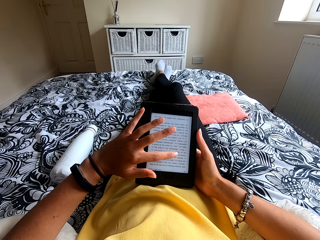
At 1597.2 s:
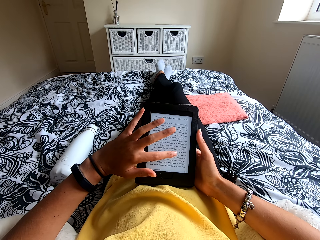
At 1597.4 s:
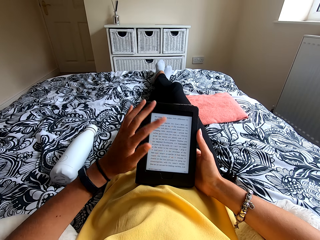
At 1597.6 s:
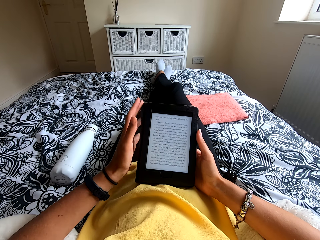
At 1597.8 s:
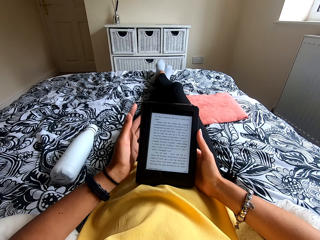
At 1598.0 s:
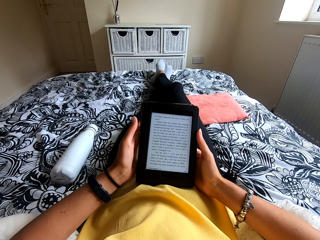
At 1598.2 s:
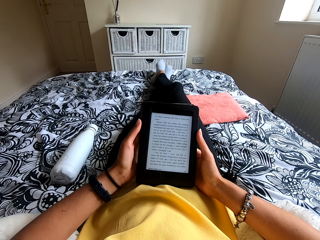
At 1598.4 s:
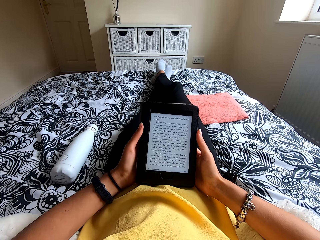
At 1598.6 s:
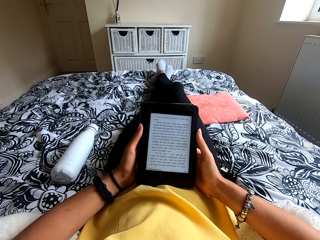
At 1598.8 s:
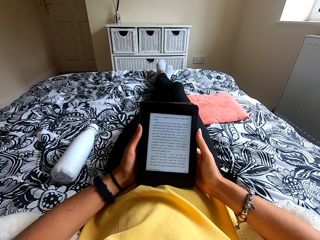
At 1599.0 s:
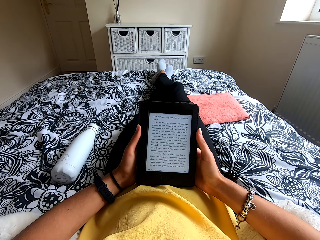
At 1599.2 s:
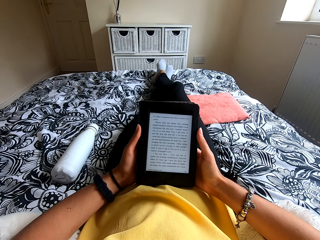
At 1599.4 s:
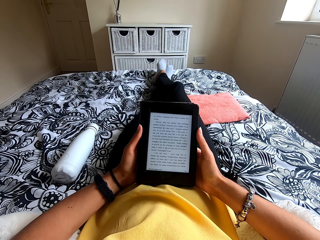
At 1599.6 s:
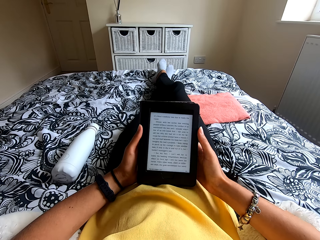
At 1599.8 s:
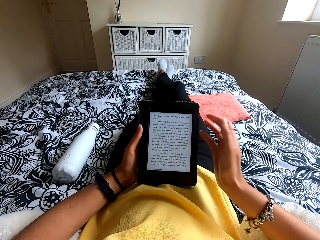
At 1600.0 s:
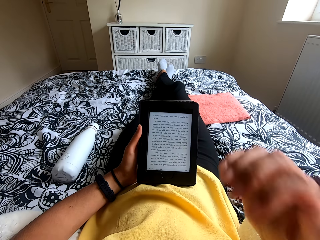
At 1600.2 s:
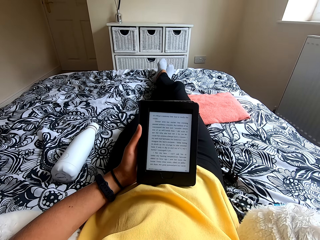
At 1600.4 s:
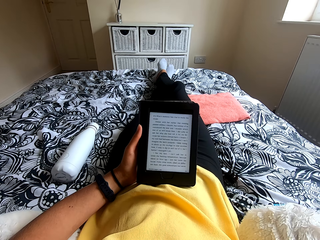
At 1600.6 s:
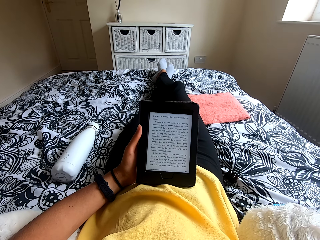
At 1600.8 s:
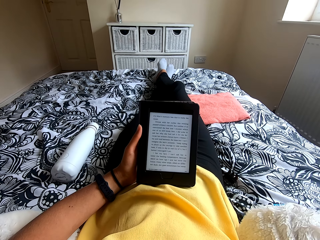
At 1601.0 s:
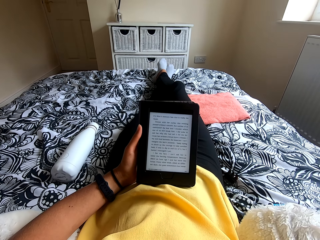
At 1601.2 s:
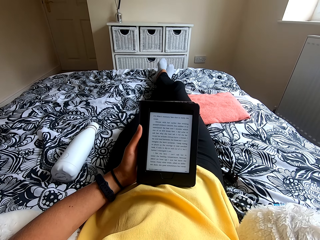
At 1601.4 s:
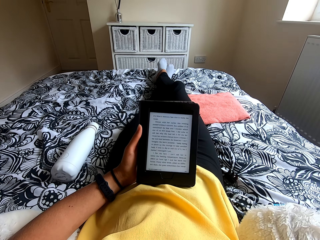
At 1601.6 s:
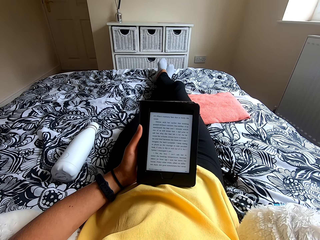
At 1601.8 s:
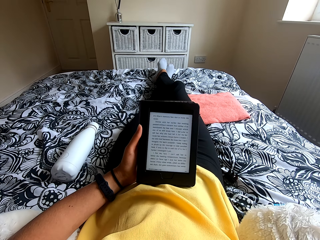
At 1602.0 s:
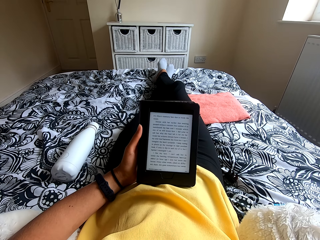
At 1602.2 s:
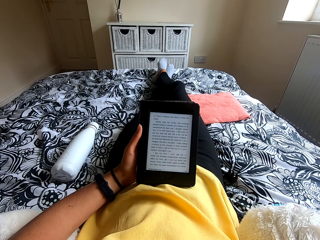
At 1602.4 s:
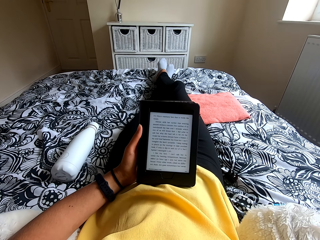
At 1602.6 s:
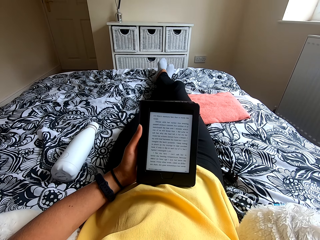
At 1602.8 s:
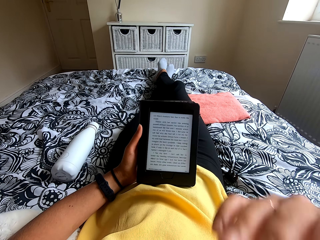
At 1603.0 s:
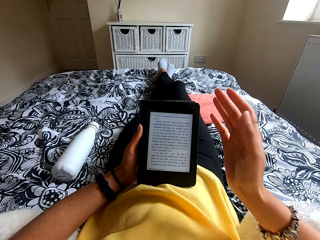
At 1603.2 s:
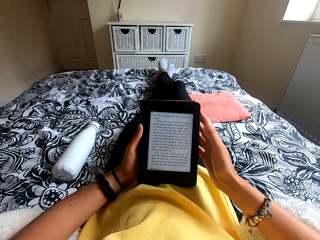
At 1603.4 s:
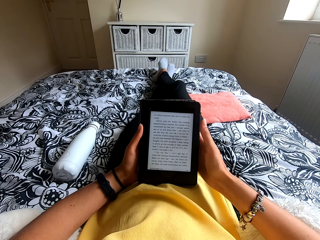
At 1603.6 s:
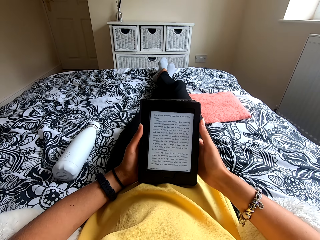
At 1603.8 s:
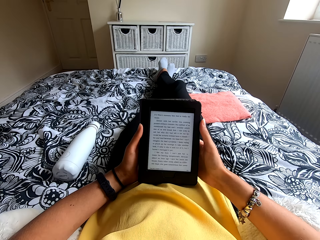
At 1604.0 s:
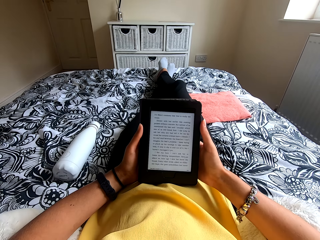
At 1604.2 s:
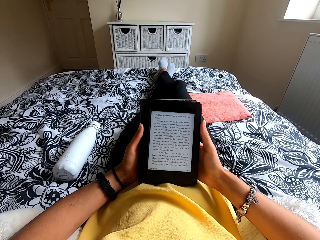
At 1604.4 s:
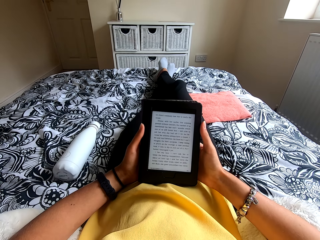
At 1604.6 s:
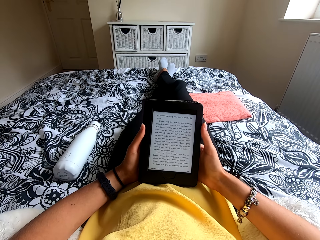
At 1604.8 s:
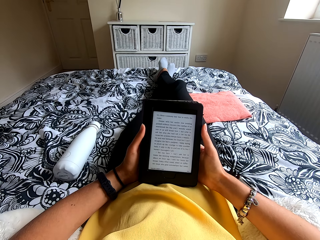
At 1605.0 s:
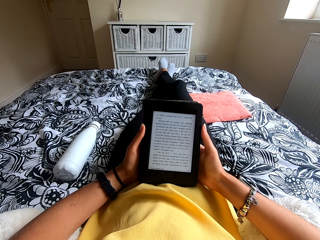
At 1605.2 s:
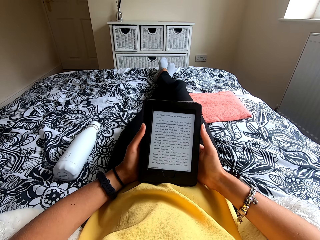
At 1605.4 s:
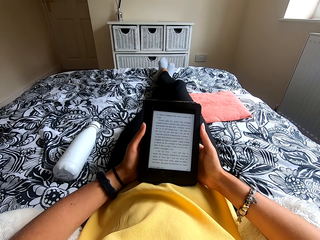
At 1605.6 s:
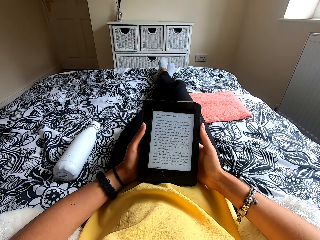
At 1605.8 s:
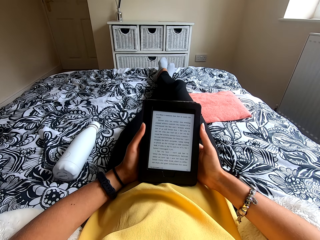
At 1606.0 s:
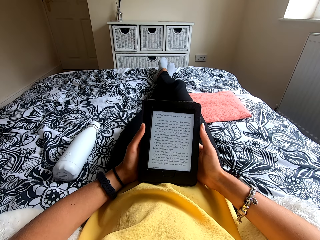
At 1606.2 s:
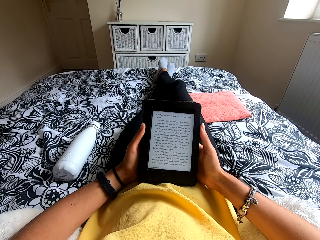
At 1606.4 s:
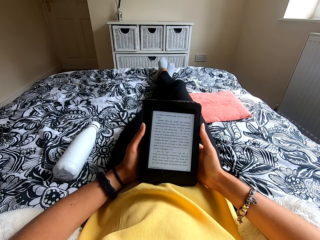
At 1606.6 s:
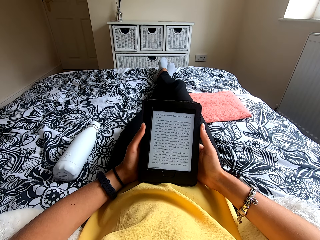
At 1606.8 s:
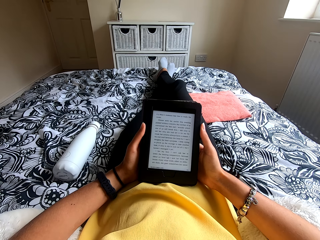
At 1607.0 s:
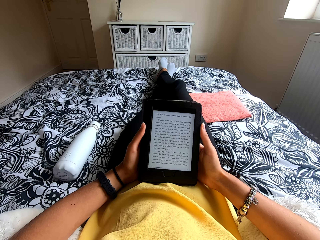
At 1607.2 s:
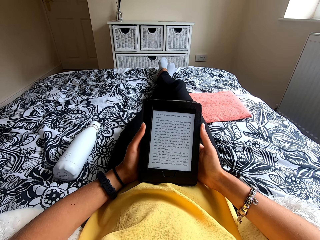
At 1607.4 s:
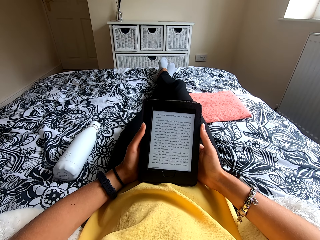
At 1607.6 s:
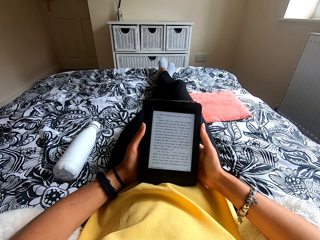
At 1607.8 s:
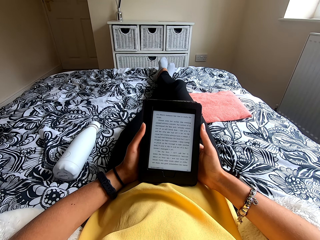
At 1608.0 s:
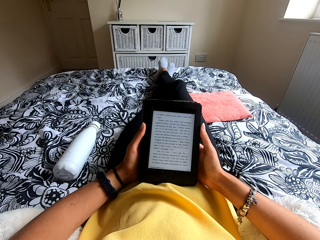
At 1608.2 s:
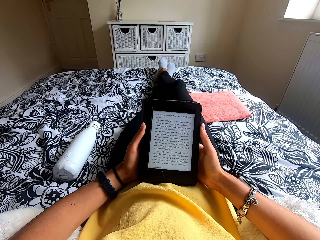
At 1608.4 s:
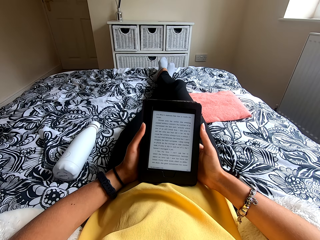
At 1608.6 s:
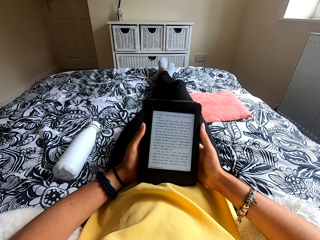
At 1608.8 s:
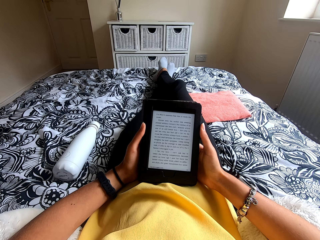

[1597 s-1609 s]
The camera wearer holds the tablet or ebook reader. She reads the ebook. She scratches her face. She holds the ebook reader with both hands. She reads the ebook.

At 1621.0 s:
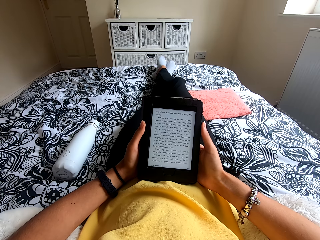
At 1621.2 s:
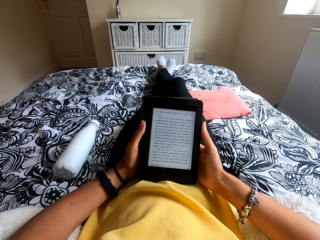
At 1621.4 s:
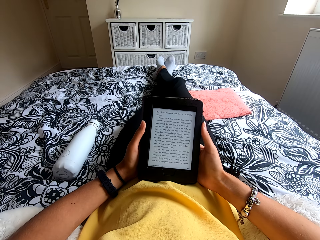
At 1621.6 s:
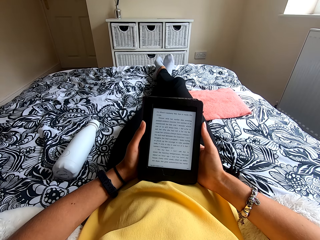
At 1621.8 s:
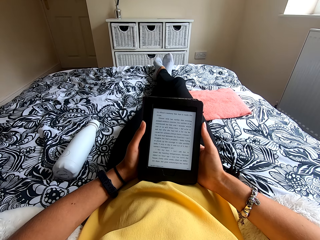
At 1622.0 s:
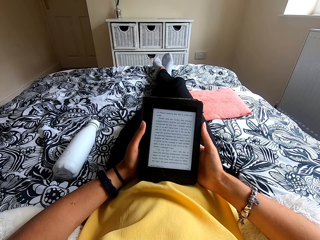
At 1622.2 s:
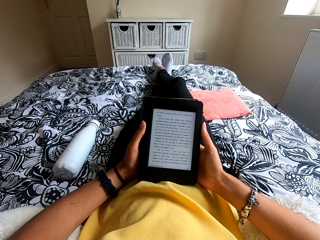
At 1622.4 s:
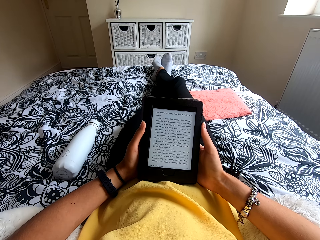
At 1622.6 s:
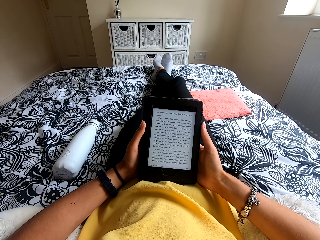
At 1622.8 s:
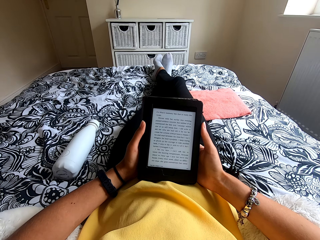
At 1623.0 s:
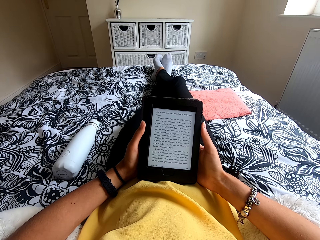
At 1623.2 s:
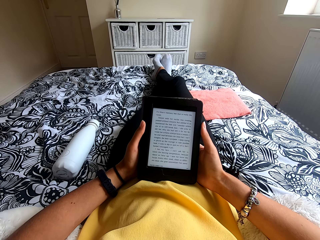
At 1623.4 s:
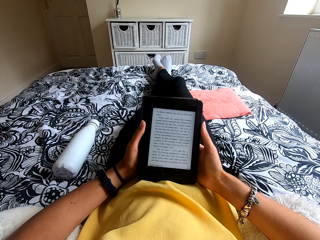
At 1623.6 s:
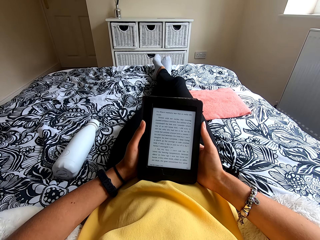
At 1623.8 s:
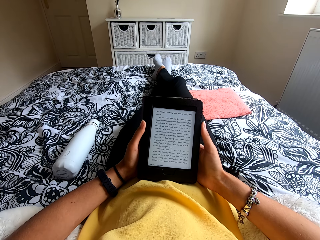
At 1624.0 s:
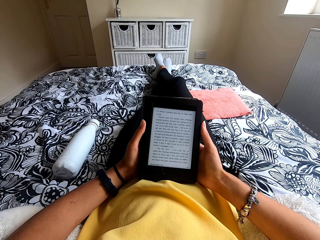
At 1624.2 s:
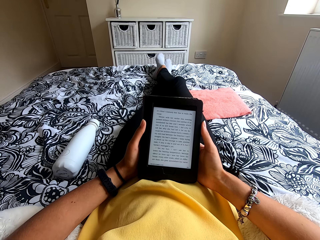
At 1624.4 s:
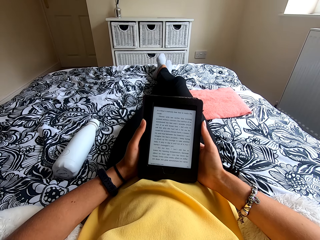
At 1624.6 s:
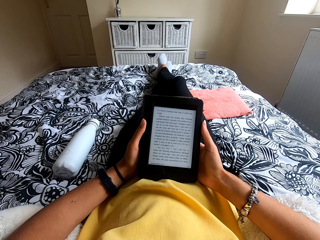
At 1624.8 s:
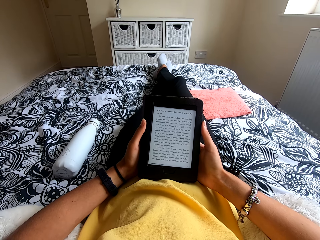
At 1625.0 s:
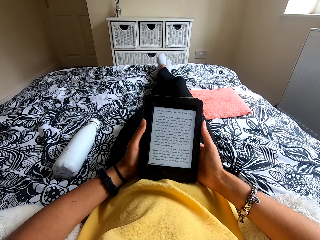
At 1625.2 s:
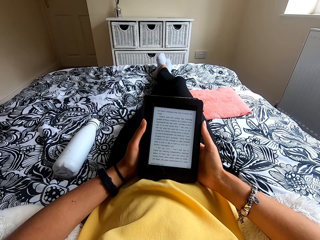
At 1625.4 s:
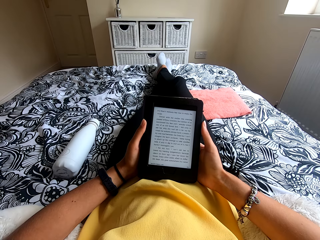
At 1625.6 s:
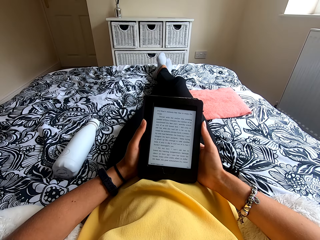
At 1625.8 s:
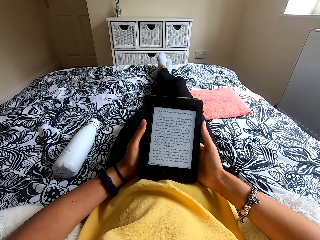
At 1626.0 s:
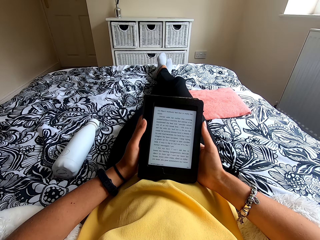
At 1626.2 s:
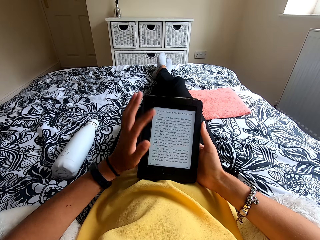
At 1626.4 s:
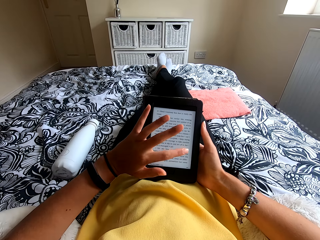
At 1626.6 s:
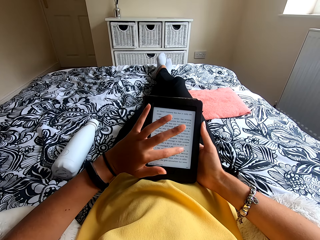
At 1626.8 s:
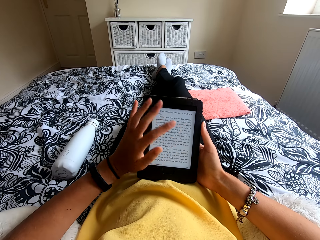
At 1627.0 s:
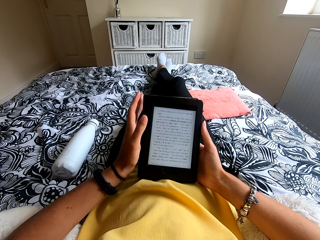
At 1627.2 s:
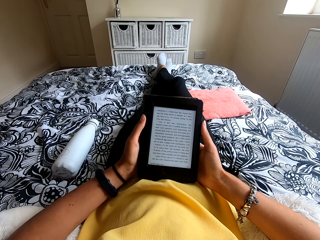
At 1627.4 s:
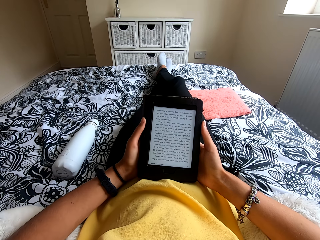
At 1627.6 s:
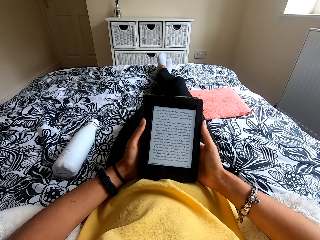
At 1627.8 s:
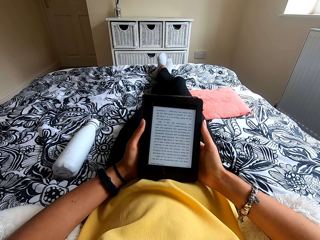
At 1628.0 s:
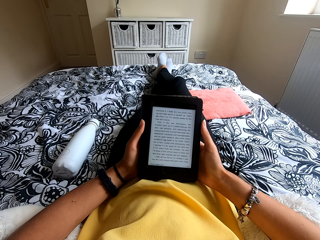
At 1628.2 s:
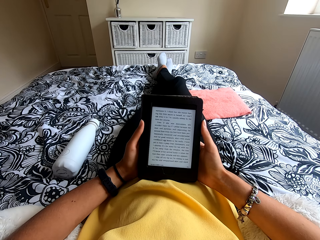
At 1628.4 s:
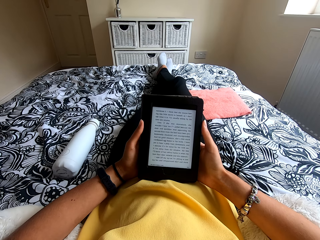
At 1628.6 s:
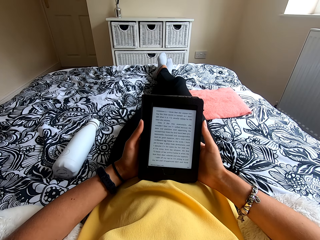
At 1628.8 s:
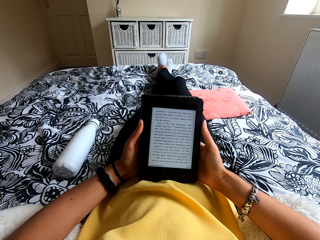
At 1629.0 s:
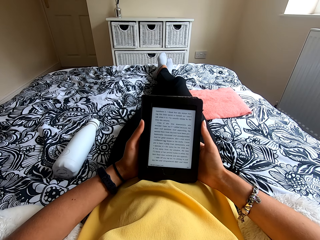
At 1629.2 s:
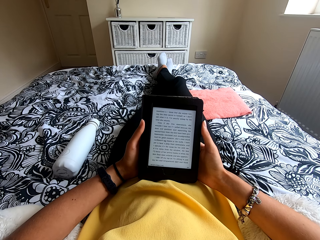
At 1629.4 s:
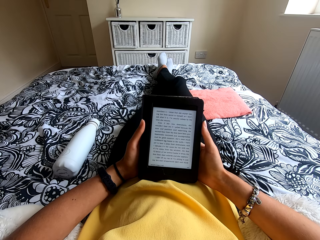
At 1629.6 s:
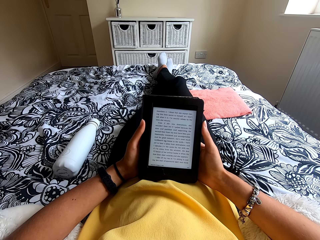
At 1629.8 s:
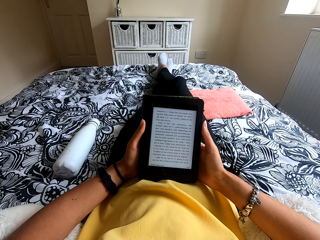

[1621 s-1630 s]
The camera wearer moves the legs on the bed. They touch the tablet screen. They hold the tablet. They read the ebook.
